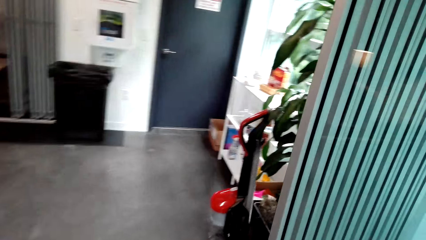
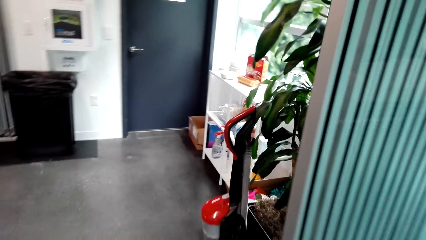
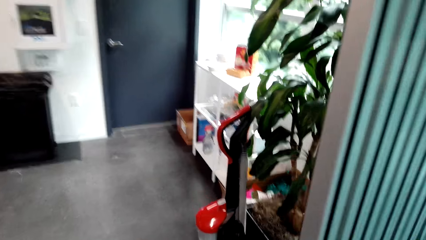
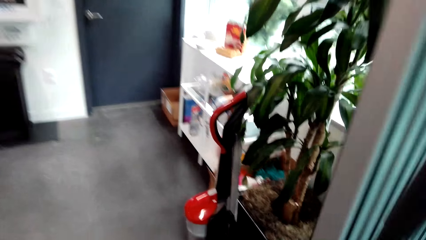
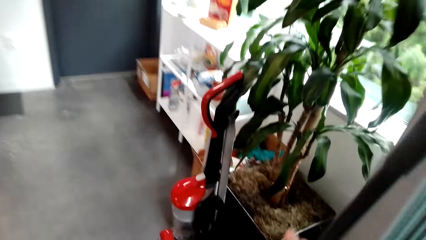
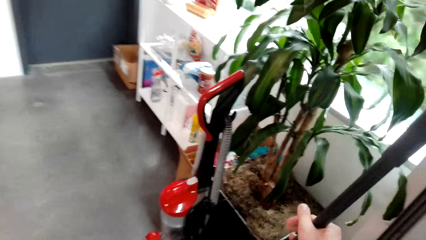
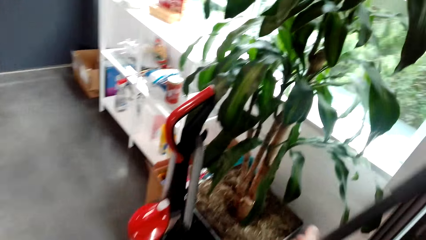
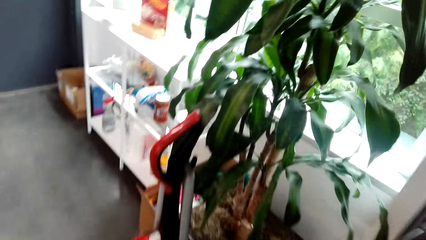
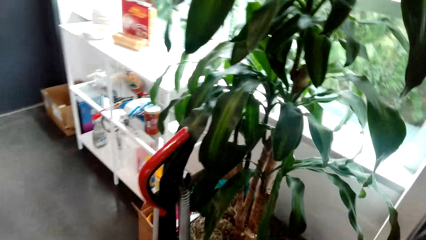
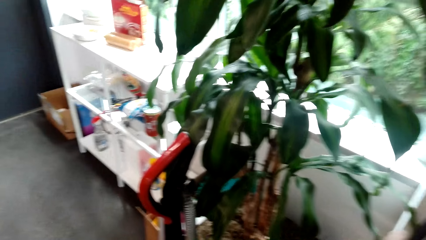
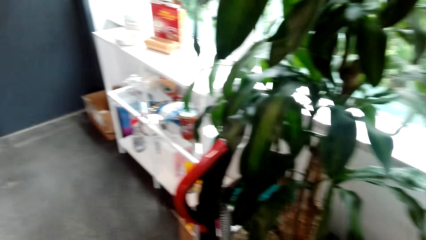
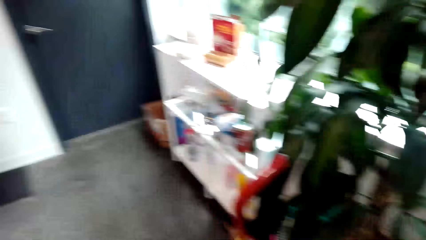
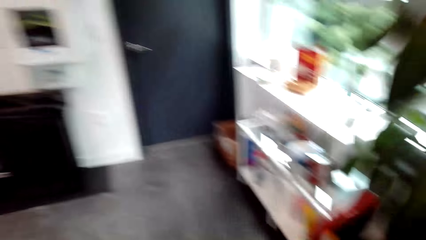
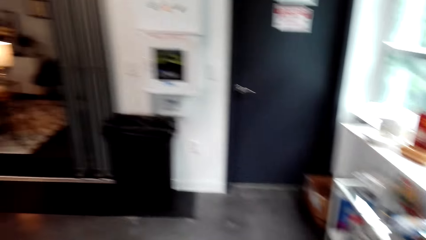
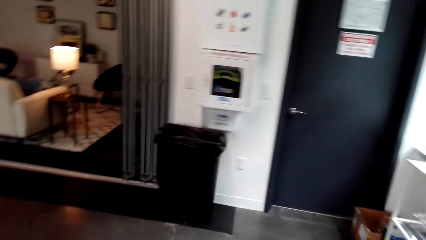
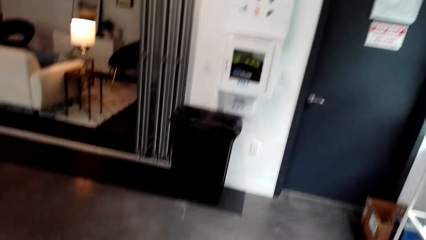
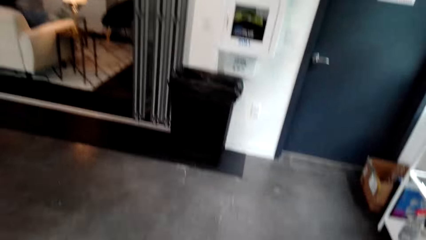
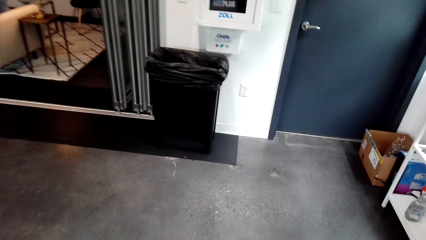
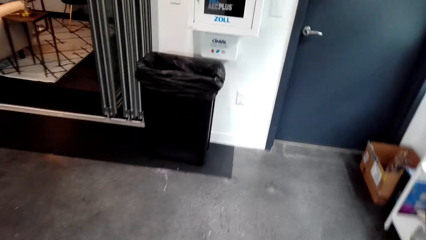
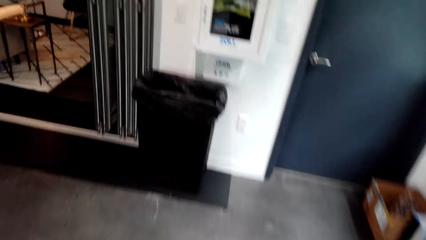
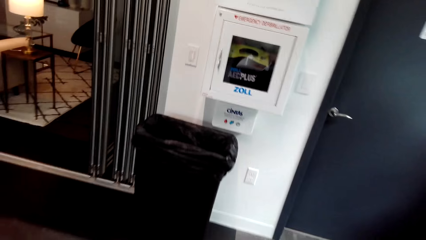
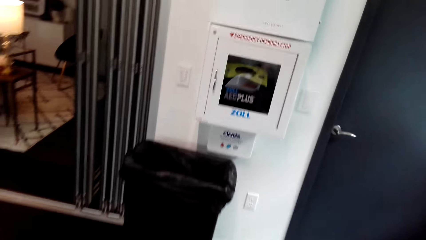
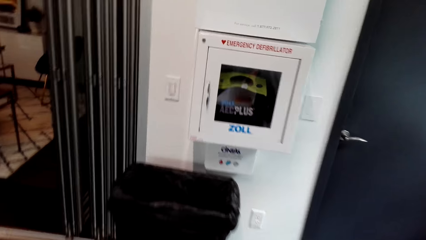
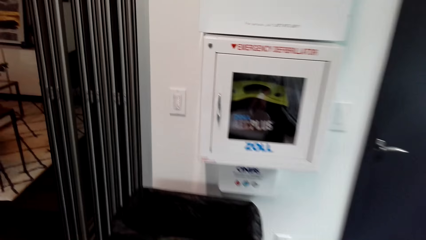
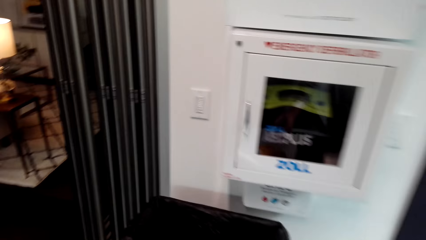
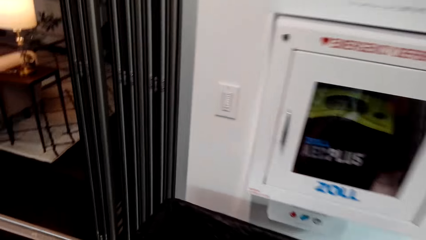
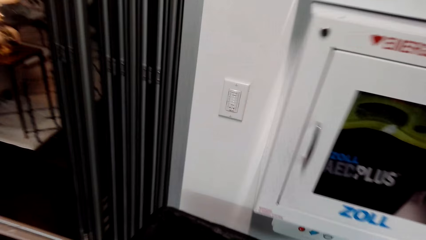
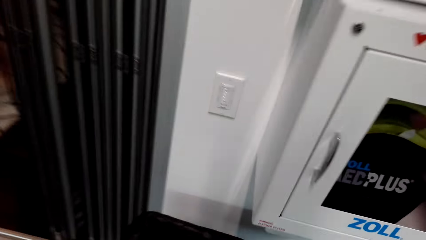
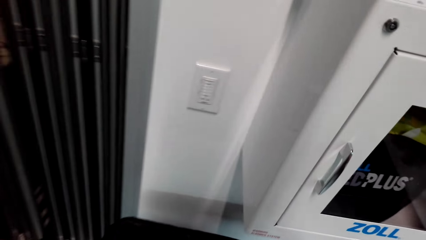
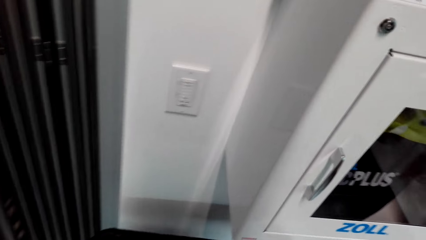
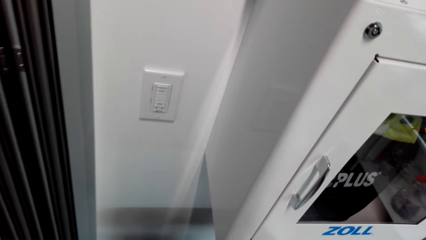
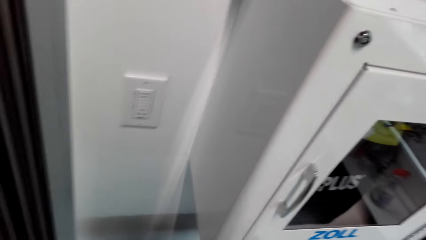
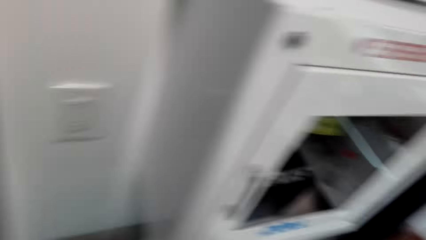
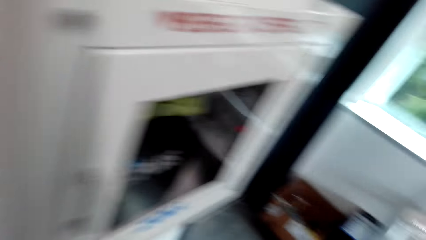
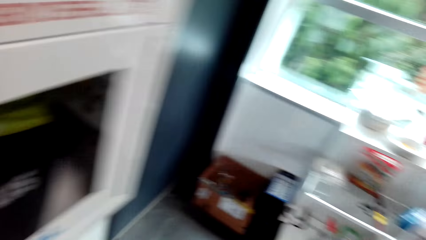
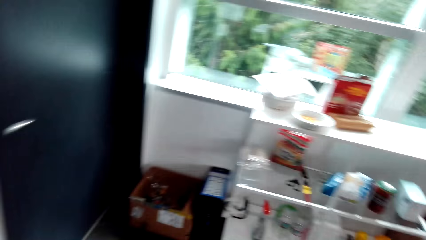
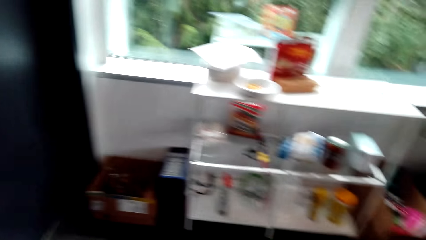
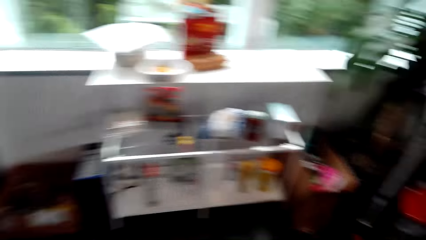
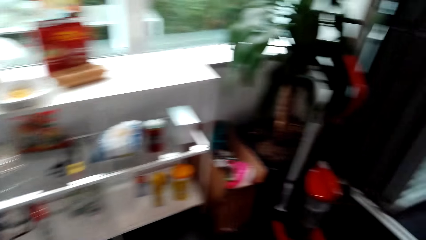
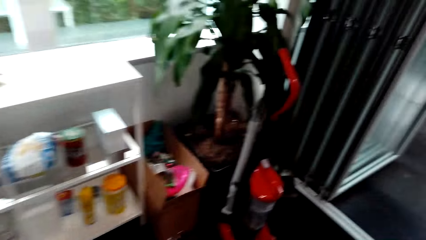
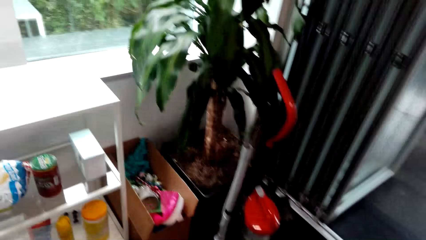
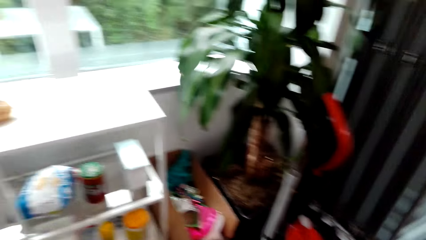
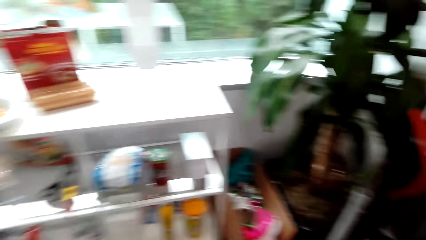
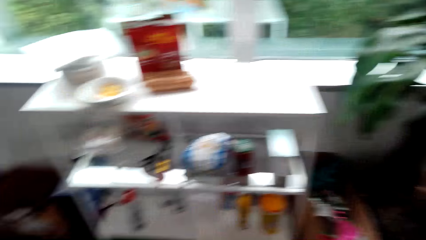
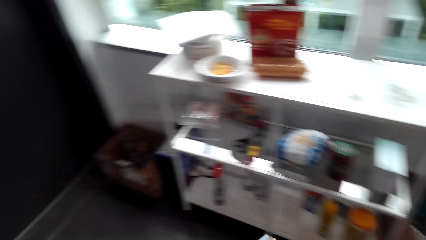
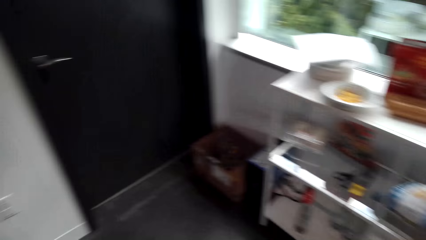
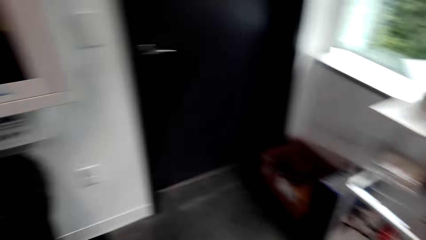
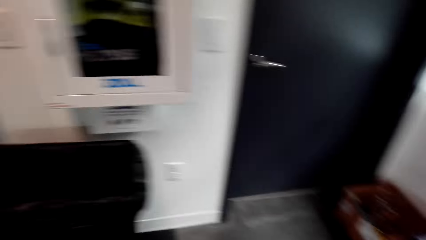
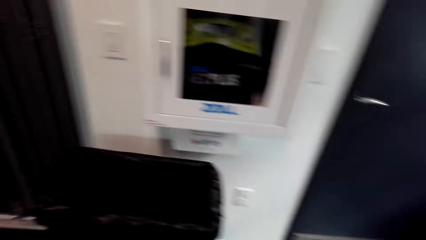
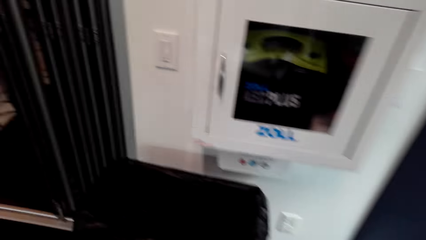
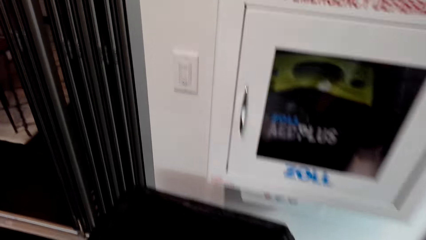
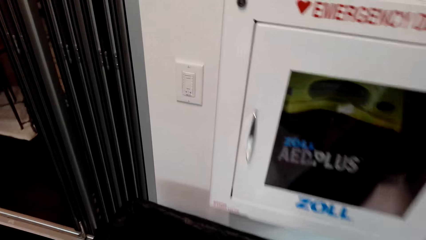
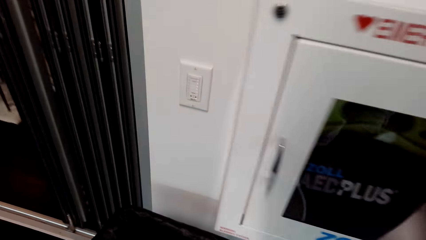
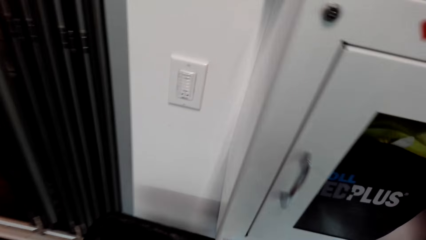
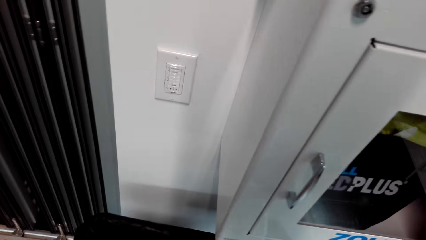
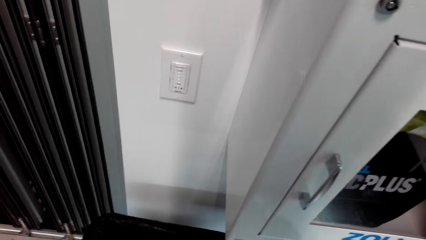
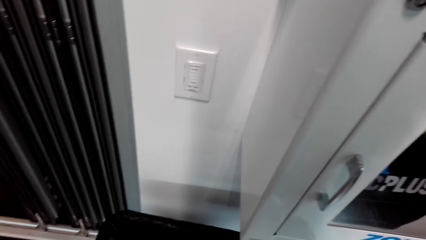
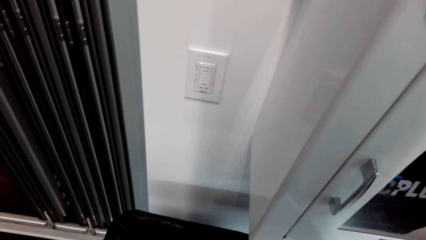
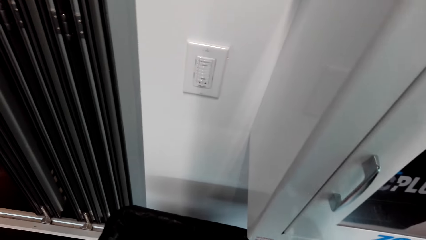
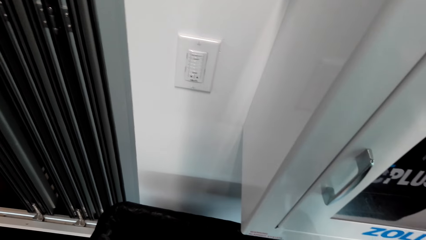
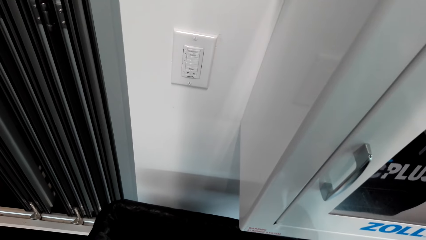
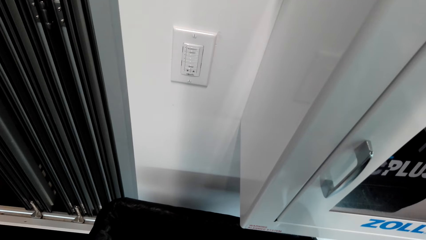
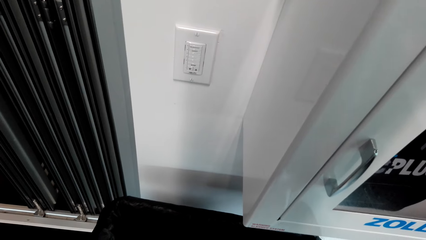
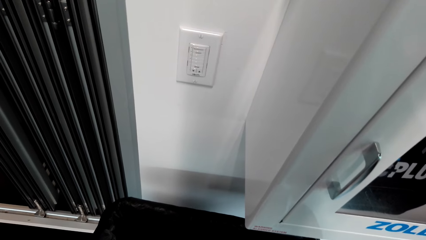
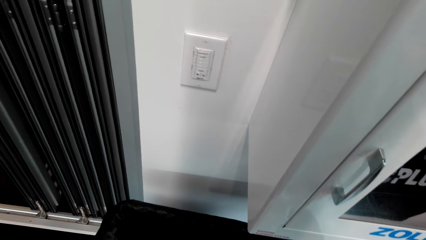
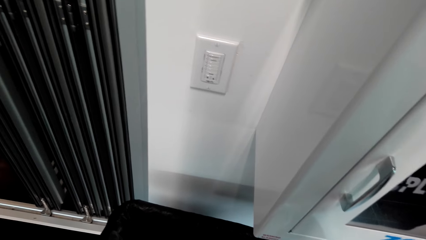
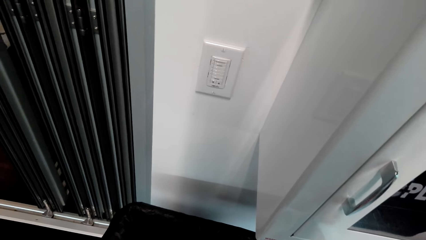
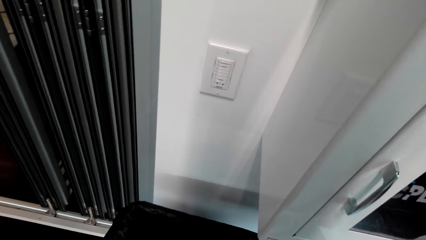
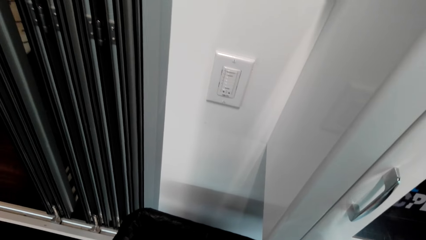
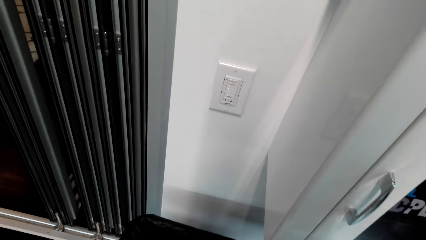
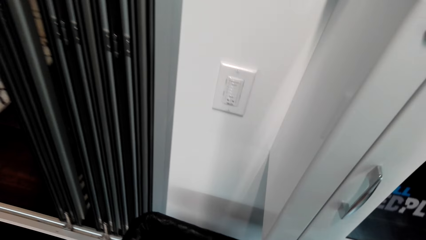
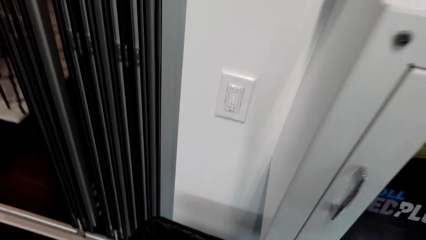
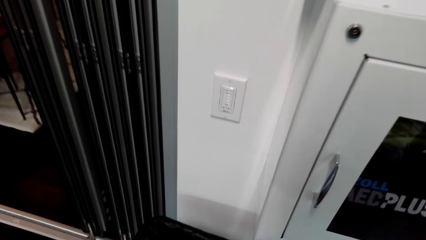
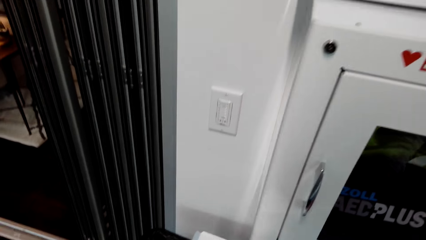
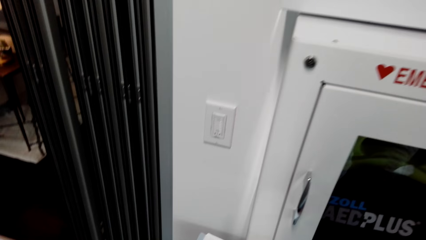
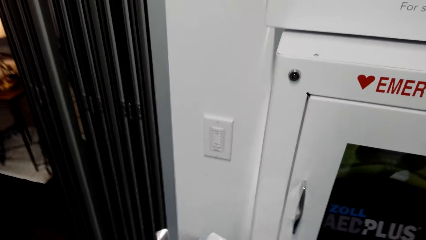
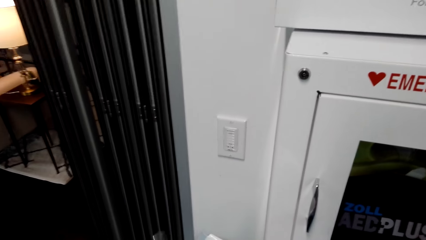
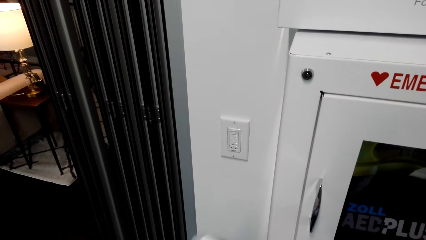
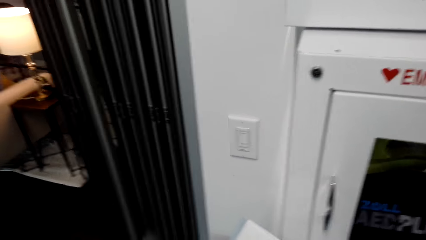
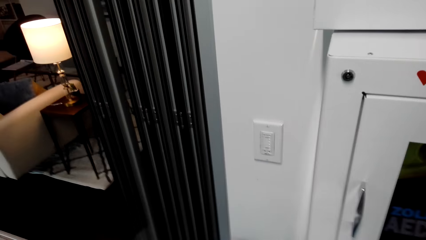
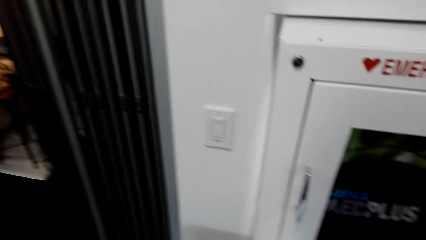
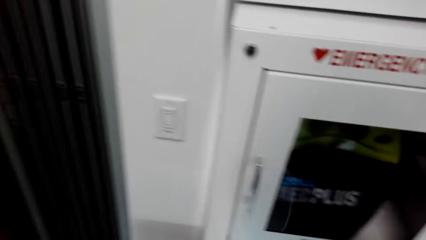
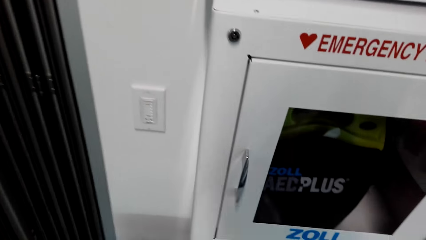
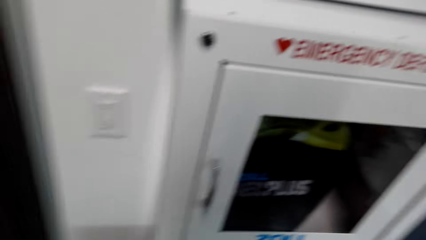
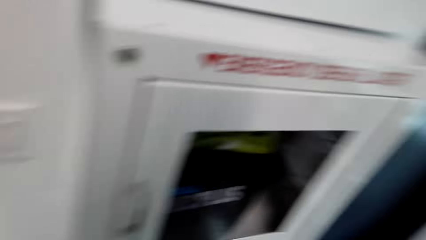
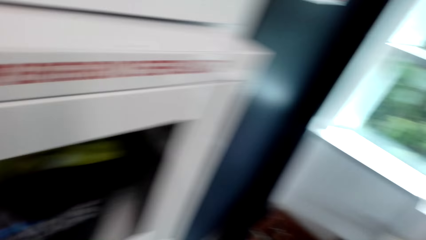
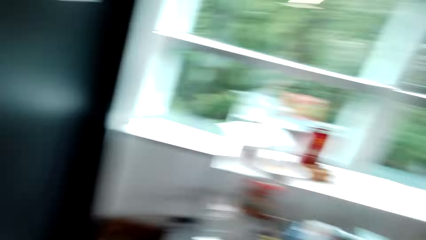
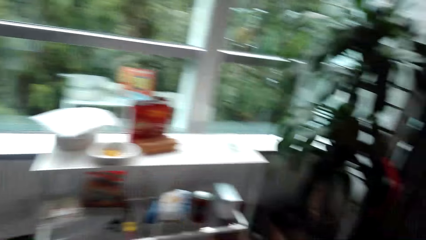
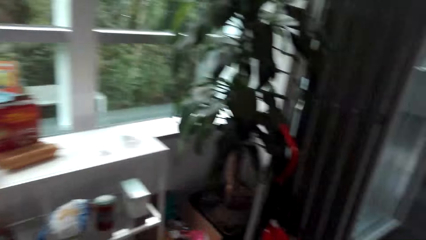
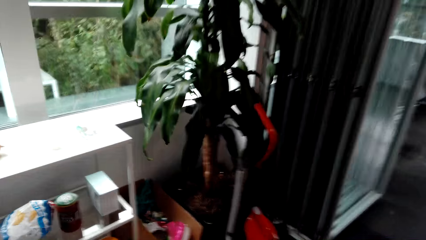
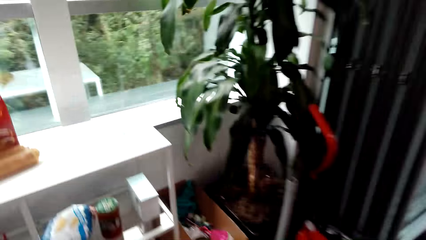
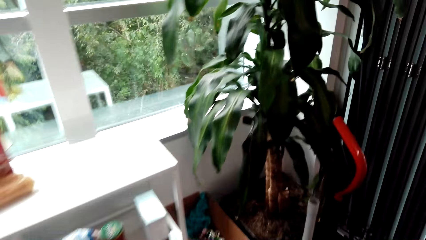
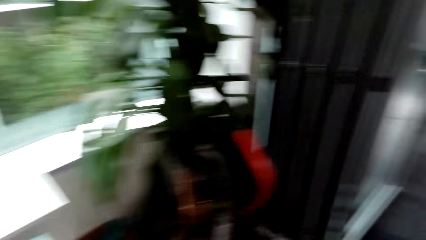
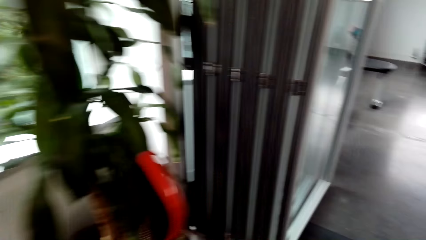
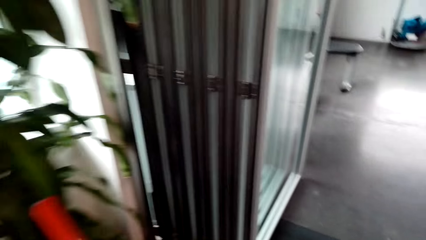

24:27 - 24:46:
The camera wearer puts the broom aside. They walk around the room. They look in the dustbin. They do something. They put the dirt in the dustbin. They walk around the room.
